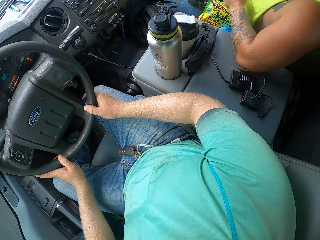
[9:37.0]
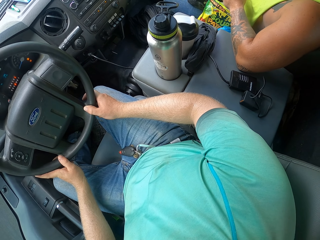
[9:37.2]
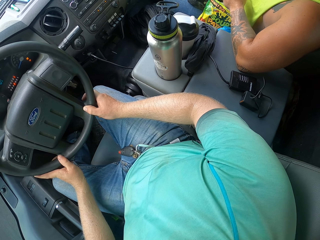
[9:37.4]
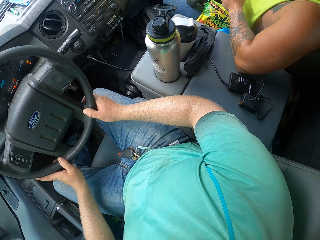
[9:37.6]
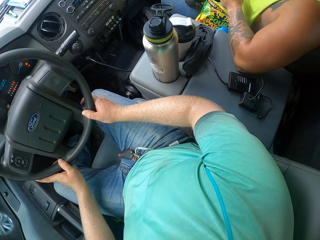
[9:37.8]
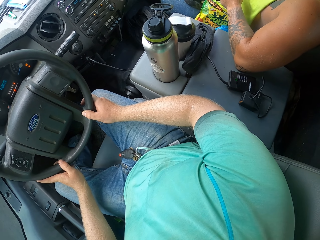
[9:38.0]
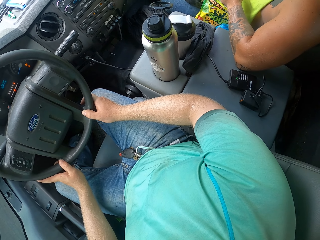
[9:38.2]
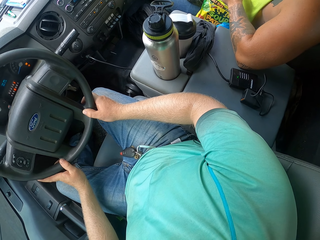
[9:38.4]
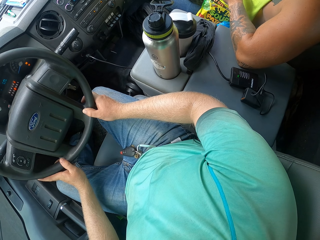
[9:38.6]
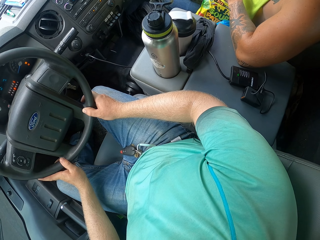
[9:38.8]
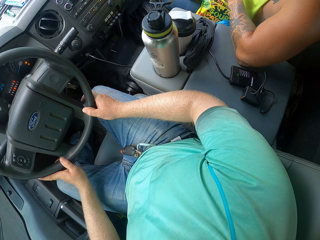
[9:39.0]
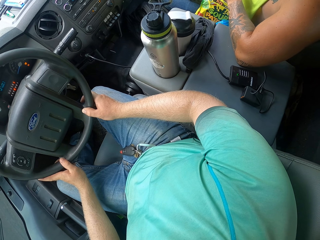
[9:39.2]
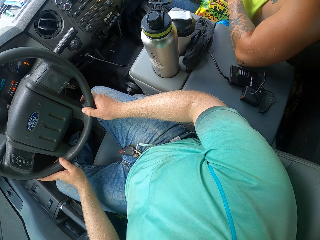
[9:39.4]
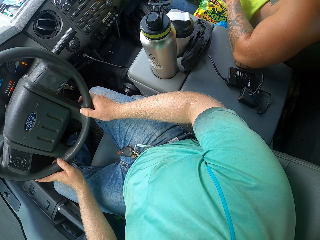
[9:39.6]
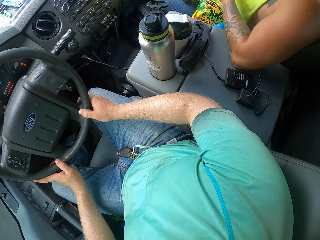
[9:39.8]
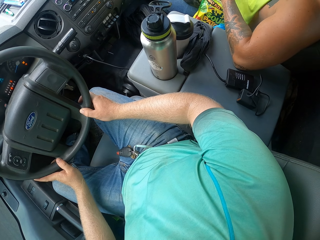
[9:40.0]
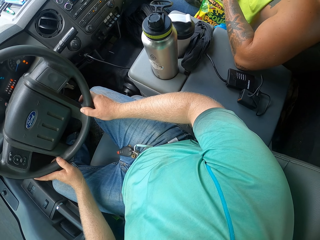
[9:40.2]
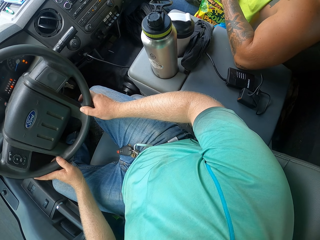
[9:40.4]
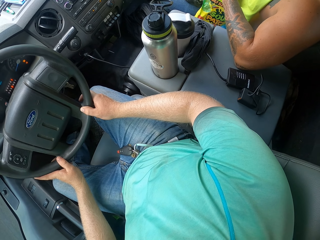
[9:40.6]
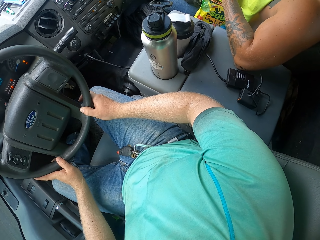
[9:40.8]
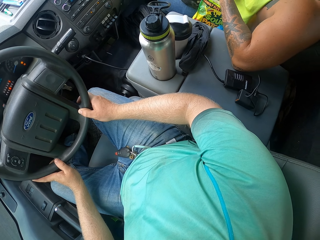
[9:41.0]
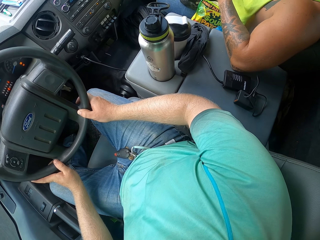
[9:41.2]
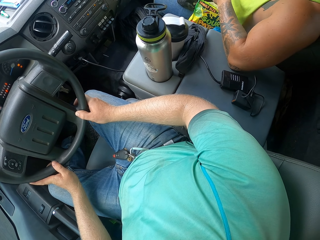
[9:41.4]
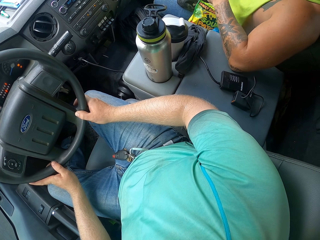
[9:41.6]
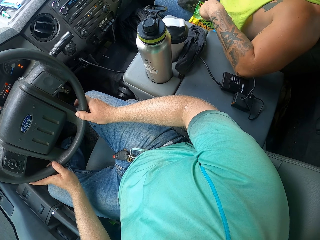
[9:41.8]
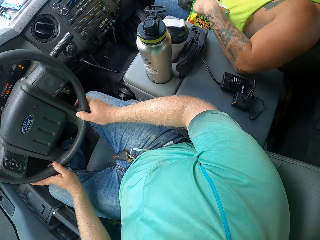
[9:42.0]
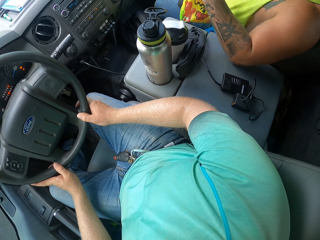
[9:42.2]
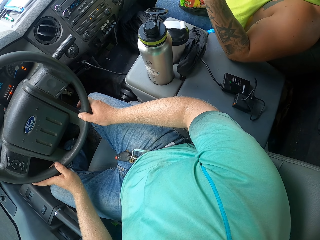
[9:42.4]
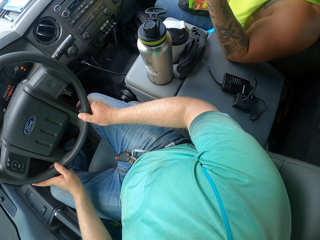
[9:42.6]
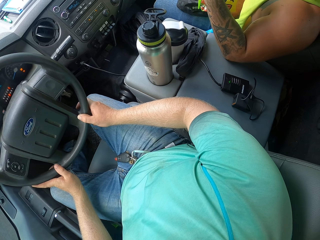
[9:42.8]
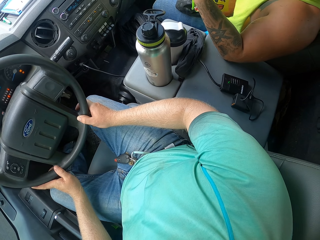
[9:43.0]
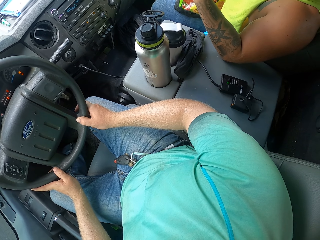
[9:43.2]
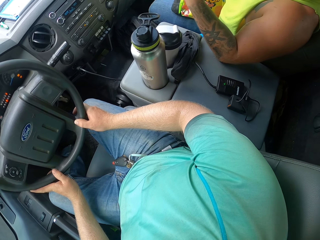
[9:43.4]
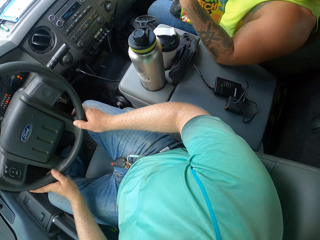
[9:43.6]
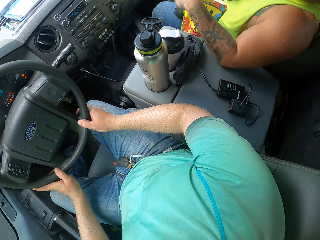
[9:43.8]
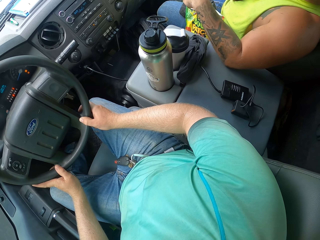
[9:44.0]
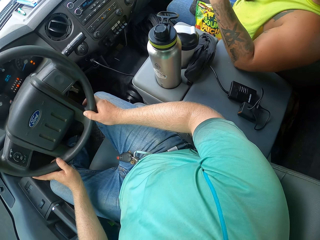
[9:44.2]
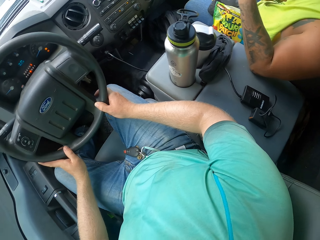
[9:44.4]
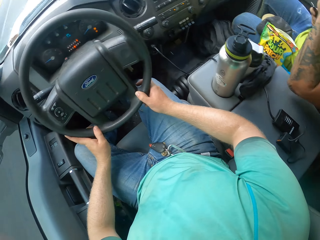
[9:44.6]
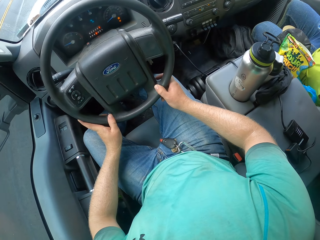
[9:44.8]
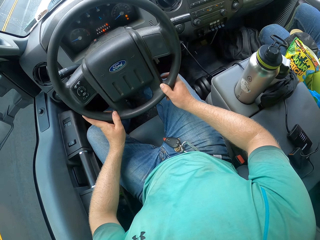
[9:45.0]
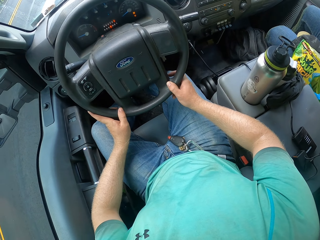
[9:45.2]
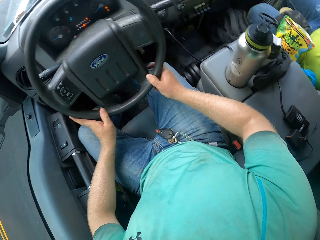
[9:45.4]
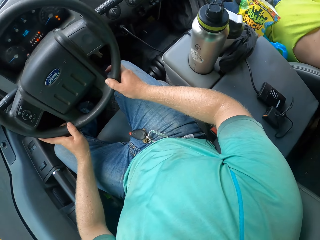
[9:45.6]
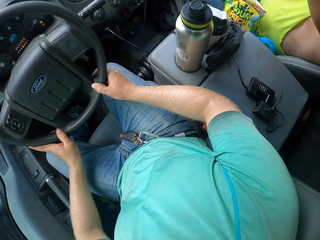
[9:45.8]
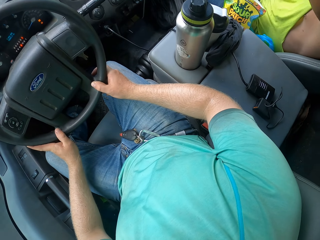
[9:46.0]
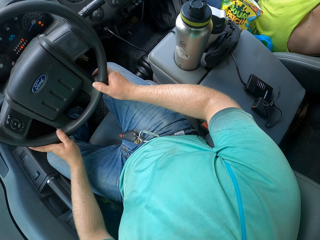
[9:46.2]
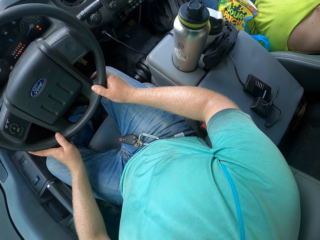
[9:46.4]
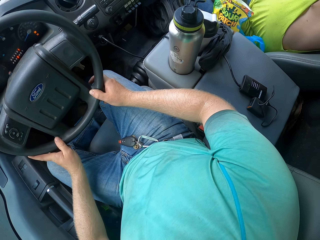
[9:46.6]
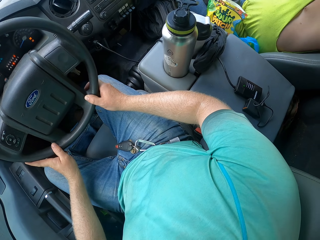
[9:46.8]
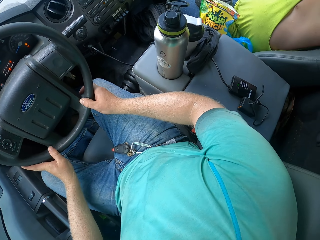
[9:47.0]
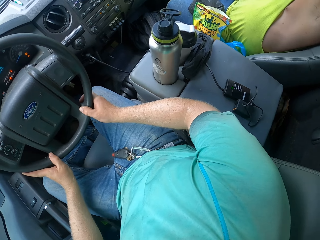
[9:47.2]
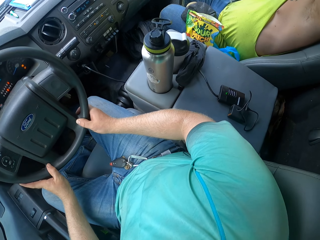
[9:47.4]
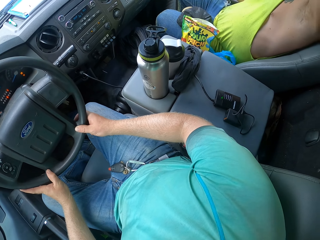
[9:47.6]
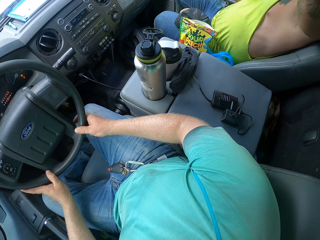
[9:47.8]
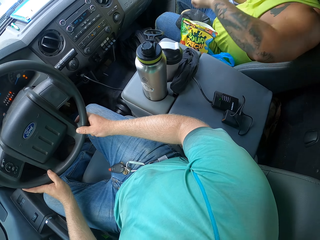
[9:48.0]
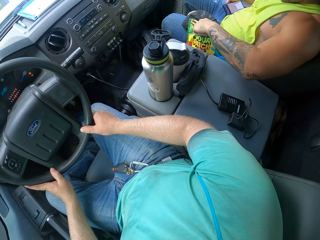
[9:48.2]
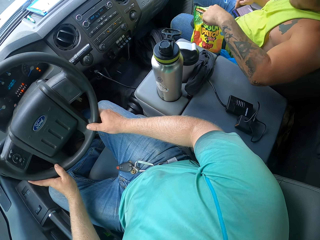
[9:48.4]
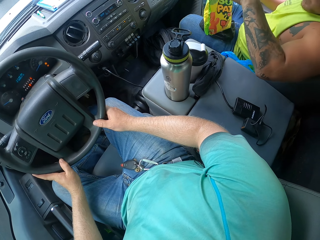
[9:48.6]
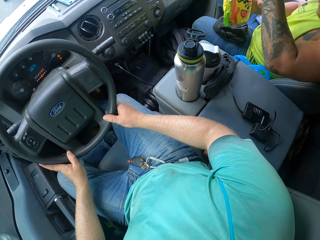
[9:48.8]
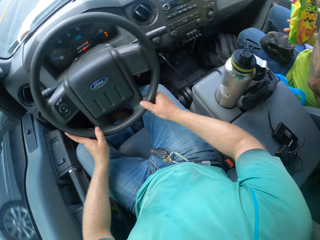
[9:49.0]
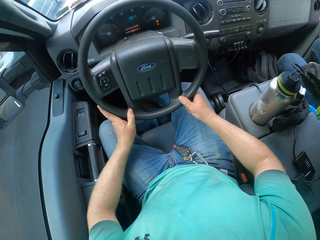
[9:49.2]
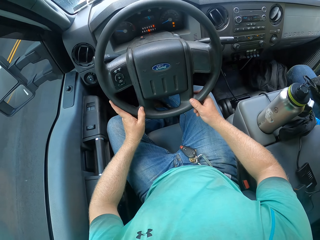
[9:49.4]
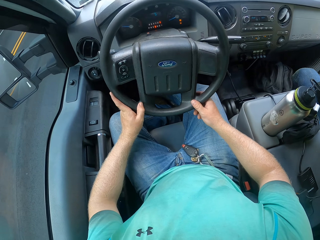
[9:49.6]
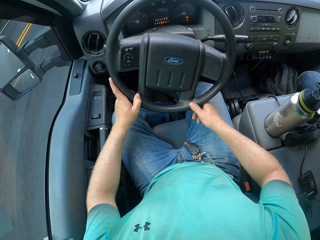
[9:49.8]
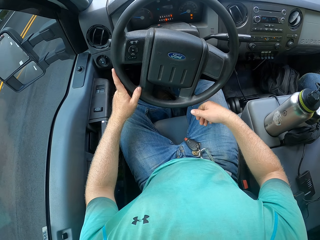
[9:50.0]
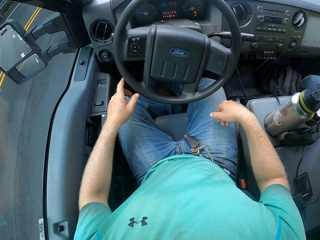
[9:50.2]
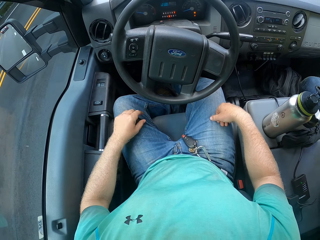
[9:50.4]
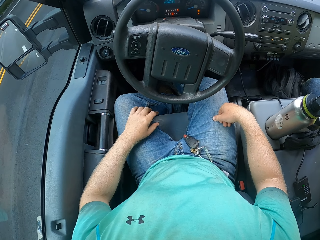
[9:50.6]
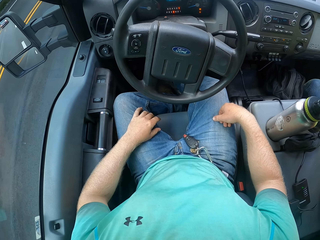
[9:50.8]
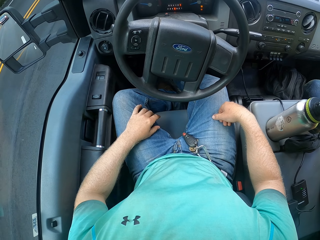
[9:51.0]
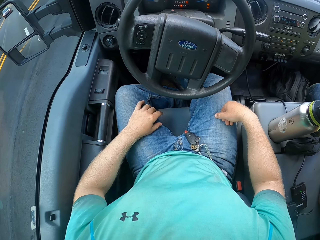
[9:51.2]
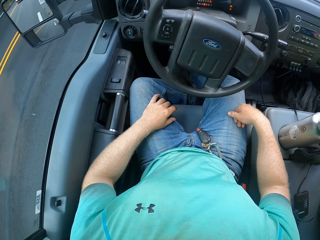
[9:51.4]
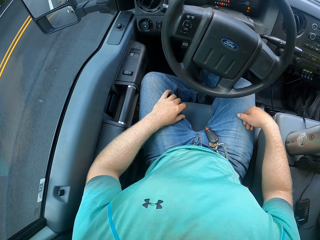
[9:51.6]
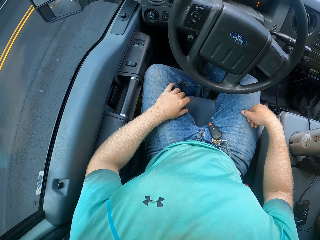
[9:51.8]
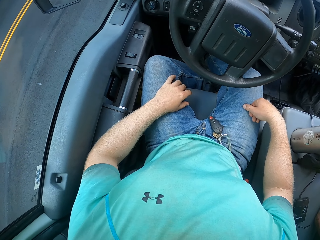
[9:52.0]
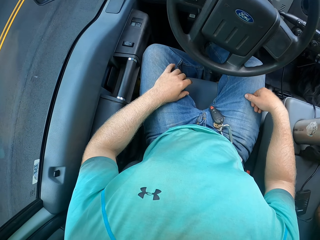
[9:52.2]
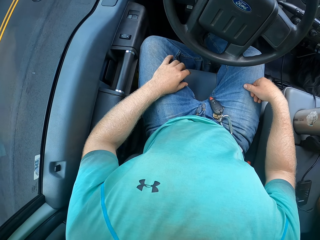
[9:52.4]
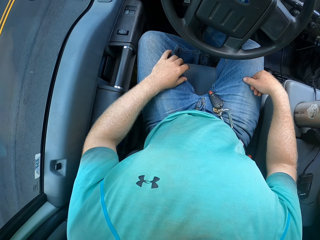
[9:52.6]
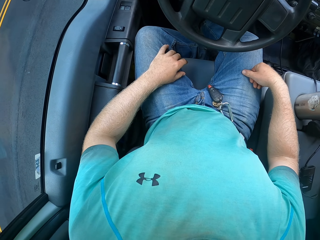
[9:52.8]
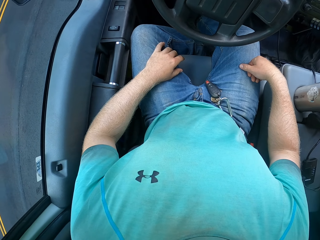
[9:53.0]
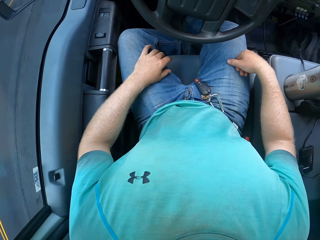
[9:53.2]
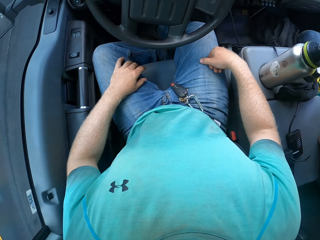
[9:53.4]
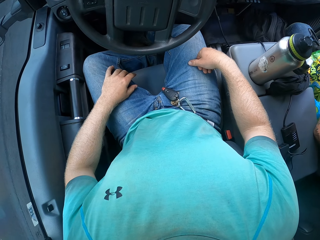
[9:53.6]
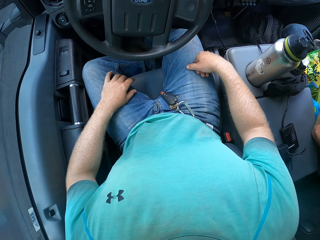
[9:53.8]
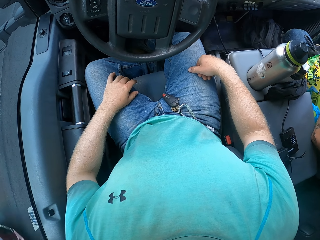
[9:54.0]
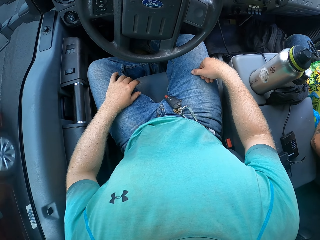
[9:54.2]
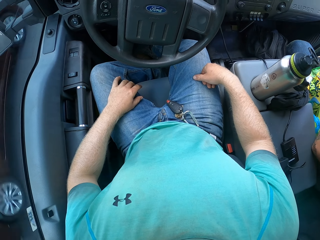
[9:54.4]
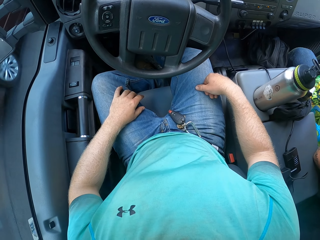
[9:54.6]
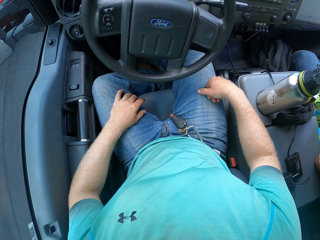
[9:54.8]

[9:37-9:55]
The man picks the candy pack from a seat with his left hand. He drops the candy pack on the seat with his left hand. He picks the candy pack from the seat with his left hand. The camera wearer drives the car on the road. They place both hands on the laps.

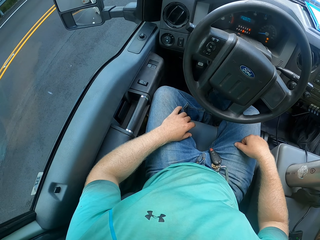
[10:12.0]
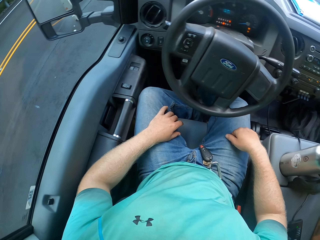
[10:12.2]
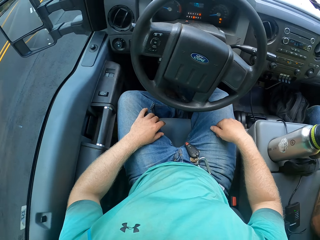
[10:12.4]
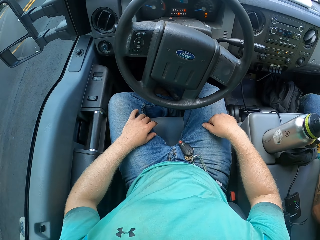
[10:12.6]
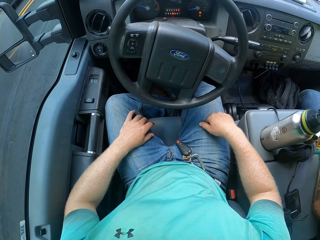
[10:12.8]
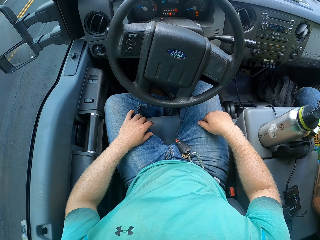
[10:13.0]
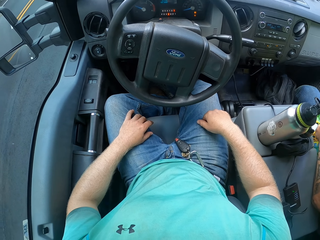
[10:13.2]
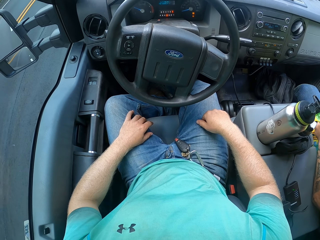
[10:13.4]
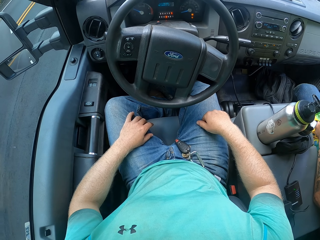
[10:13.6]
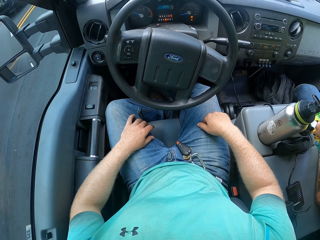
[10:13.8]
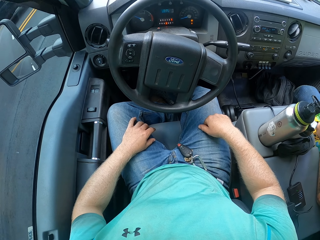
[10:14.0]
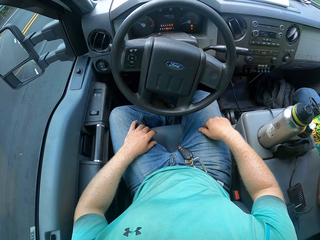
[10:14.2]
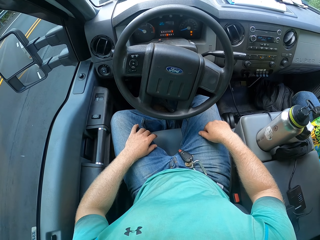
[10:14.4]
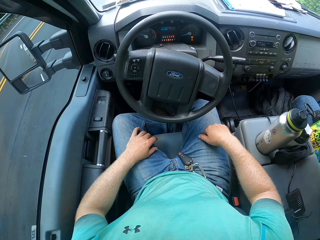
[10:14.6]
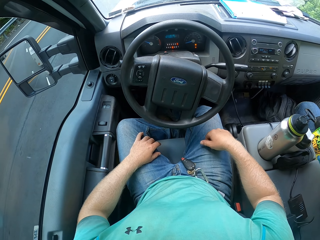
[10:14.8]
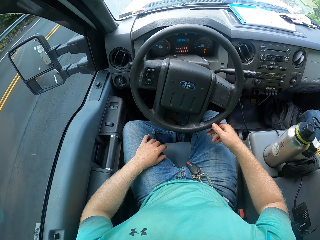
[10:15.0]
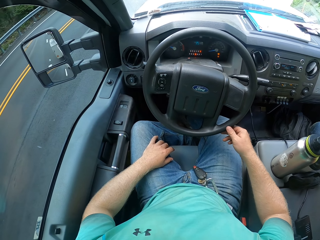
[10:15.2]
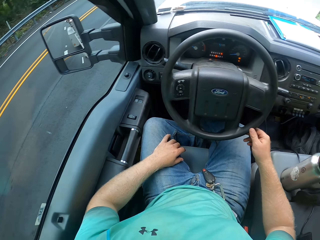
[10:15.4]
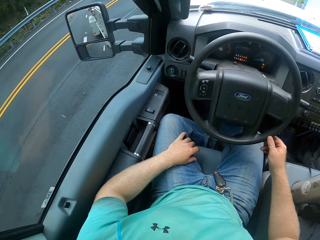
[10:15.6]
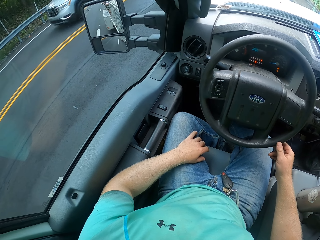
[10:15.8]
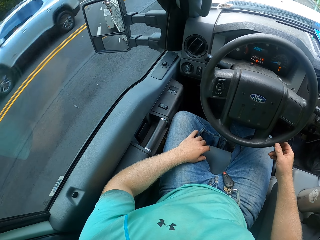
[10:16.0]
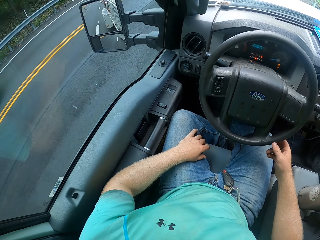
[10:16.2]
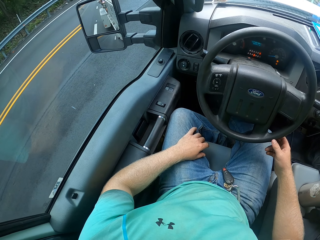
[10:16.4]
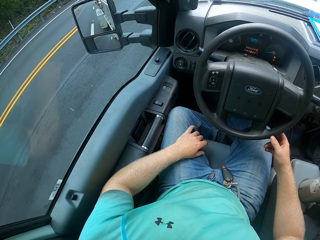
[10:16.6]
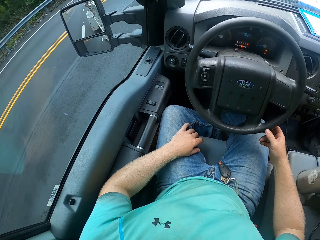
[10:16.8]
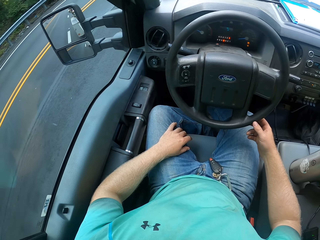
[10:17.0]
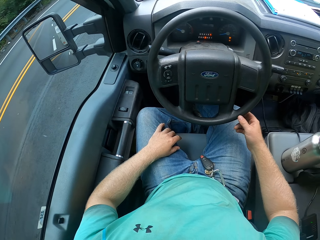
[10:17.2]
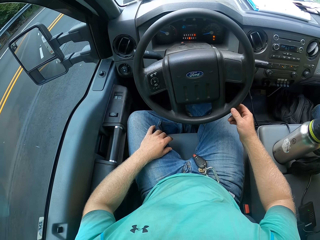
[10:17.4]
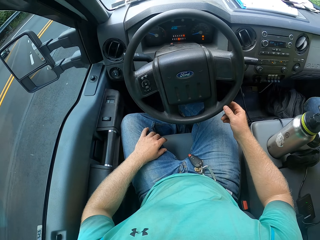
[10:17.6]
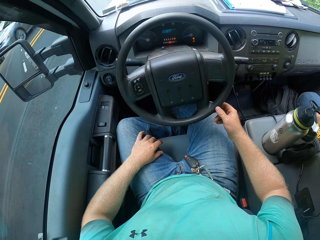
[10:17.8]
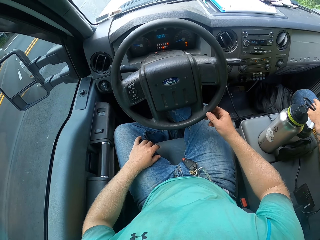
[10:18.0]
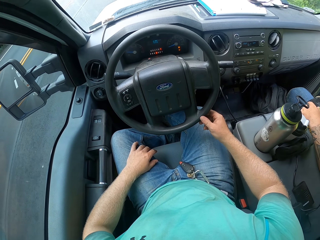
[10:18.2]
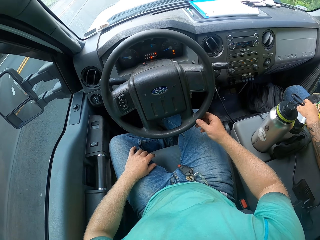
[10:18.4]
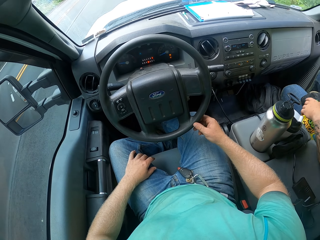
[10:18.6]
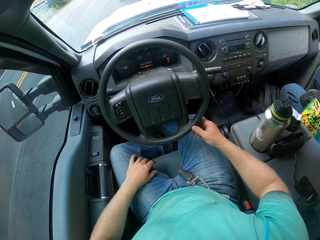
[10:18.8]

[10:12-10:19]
The camera wearer looks outside the window. He drives the truck with the steering in his right hand. He holds the steering wheel.
